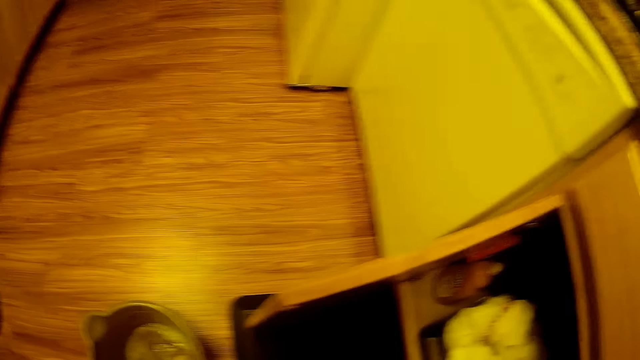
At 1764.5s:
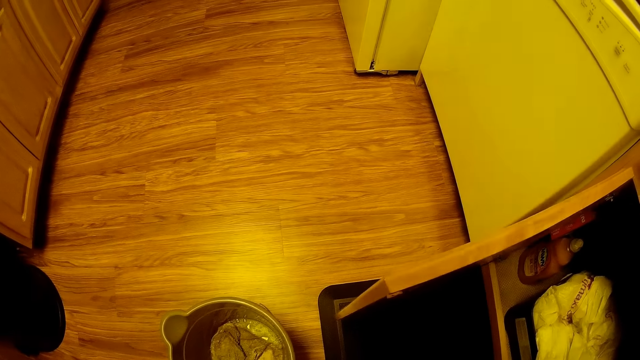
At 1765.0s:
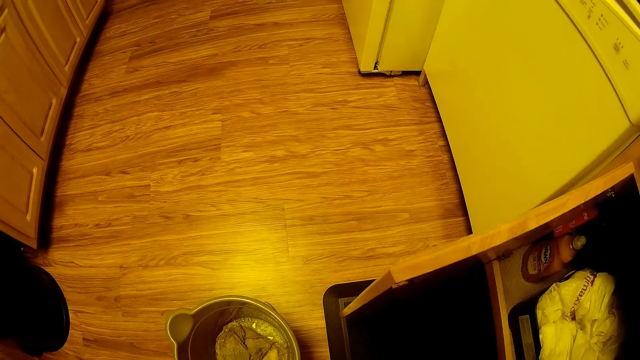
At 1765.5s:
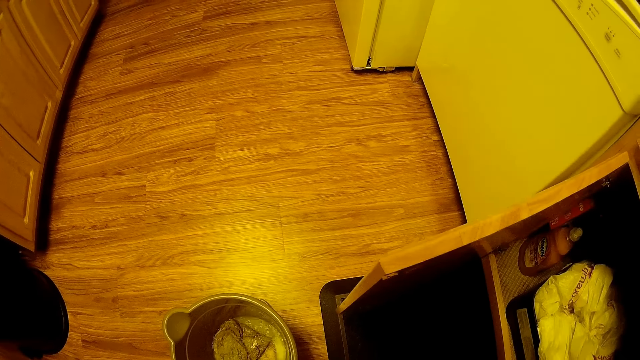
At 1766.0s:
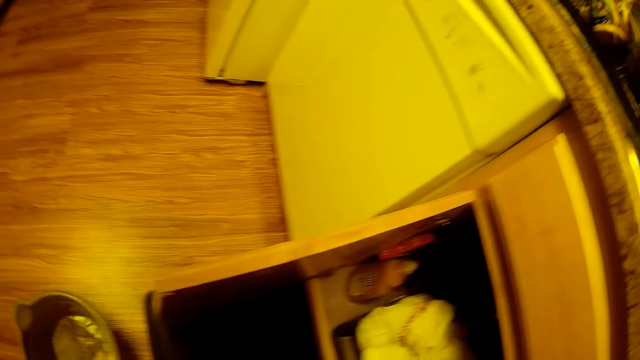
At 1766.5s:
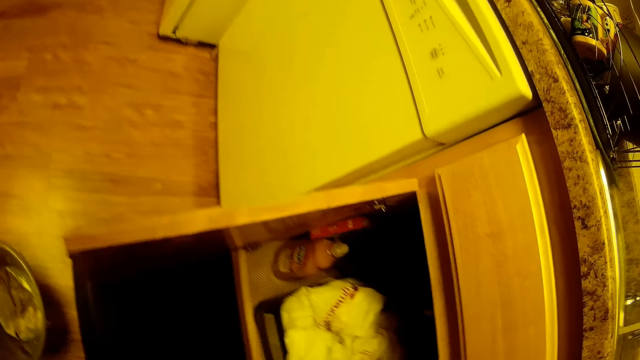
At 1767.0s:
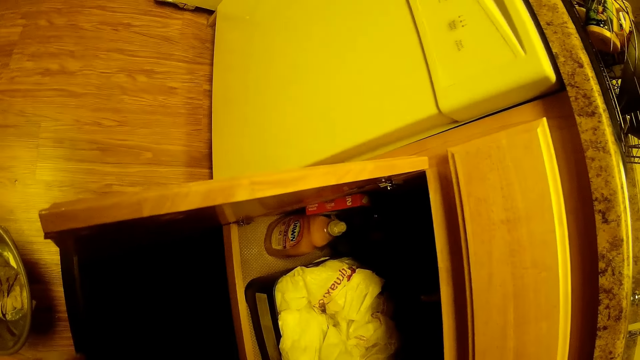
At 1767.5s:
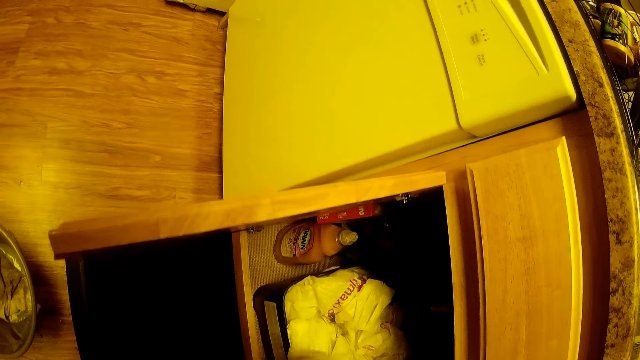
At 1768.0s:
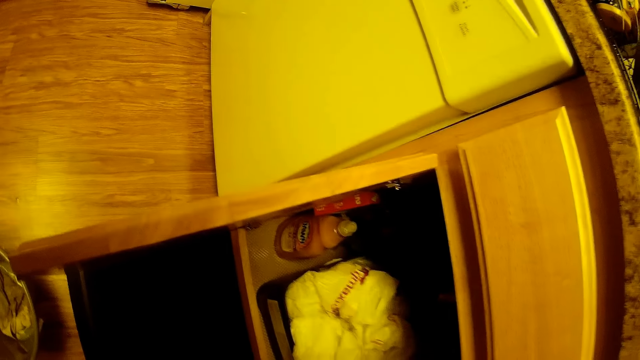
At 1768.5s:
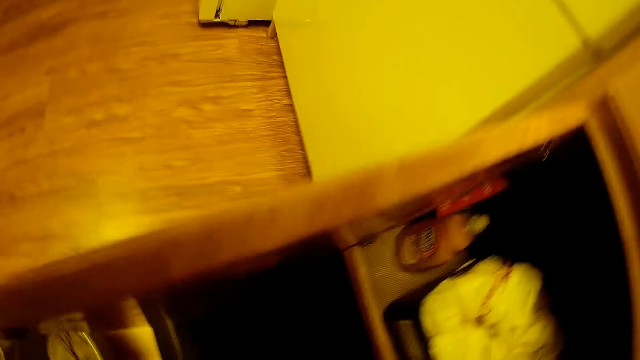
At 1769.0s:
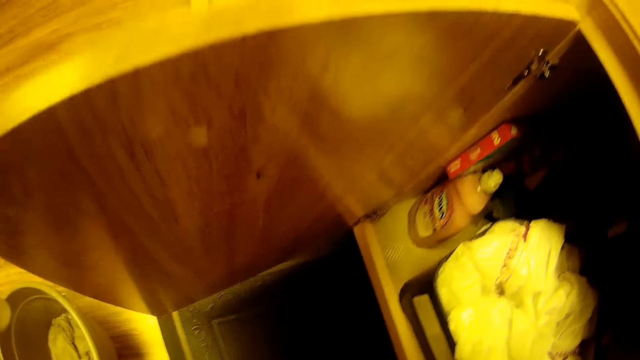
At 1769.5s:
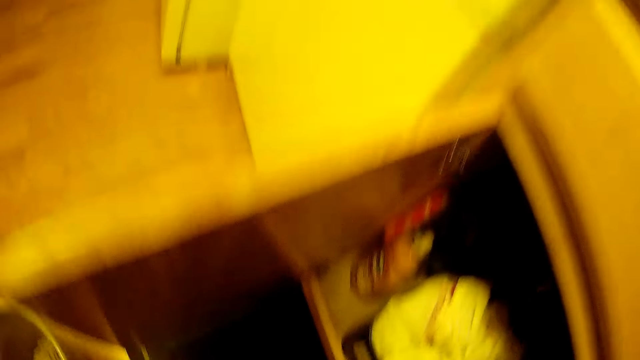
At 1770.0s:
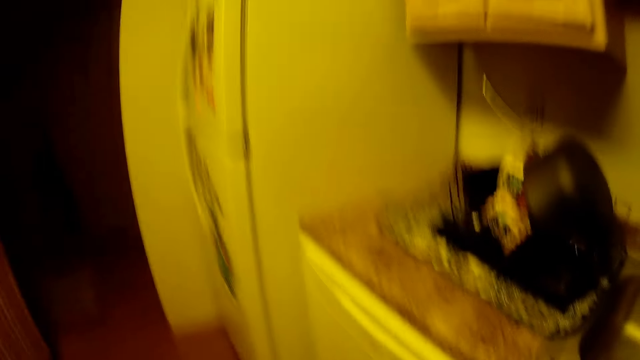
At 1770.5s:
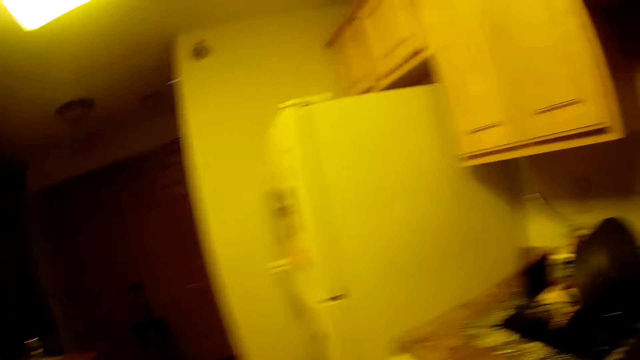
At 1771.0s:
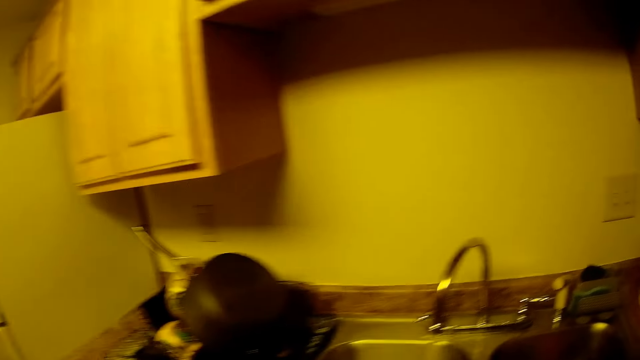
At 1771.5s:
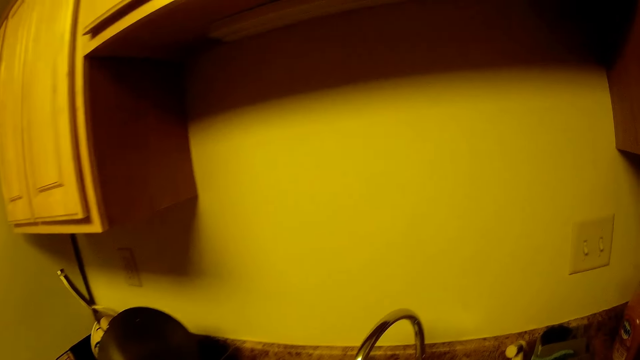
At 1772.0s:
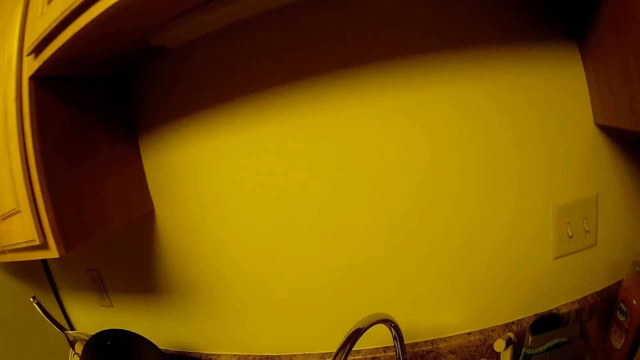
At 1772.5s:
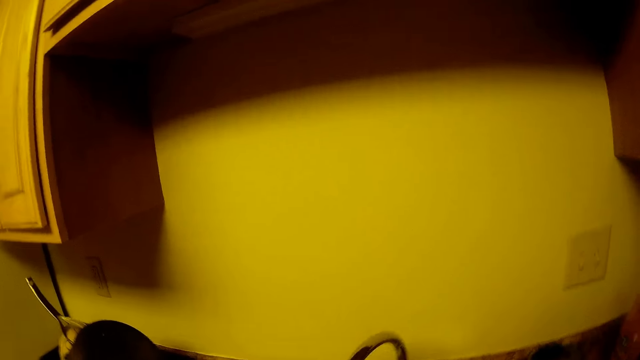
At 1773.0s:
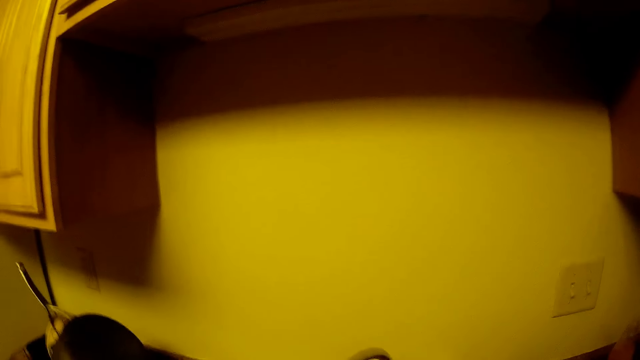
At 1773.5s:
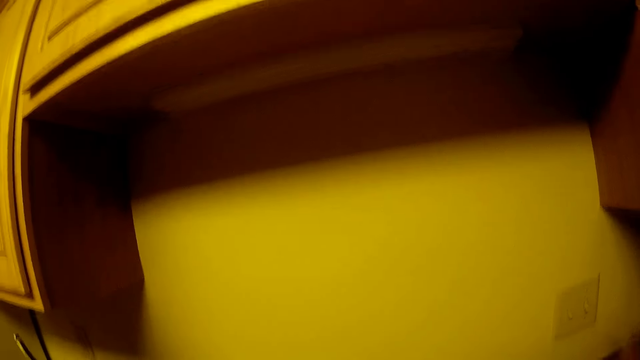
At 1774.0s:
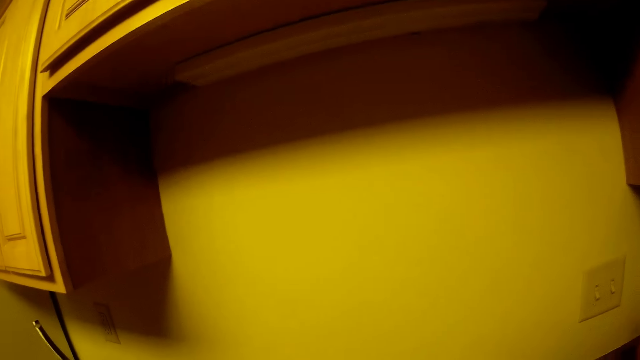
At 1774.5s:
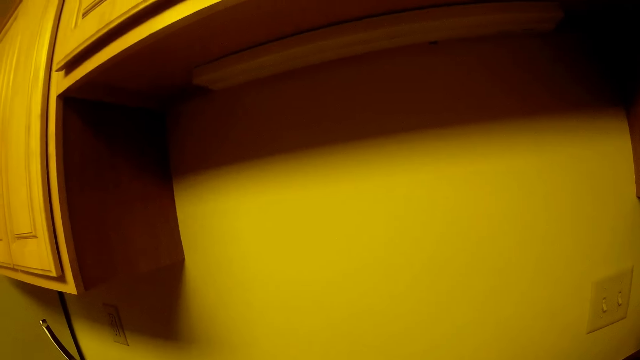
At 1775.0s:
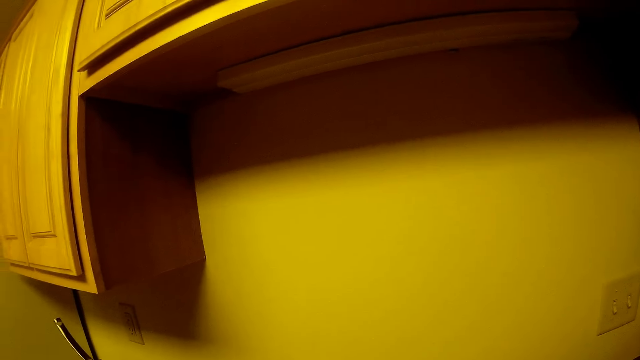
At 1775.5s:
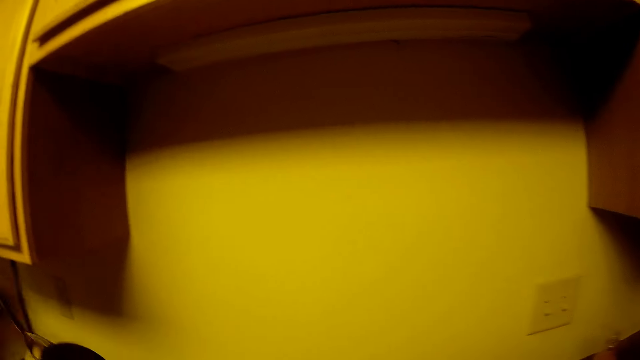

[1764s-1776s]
The camera wearer puts the liquid soap container in the cabinet with her left hand. She moves towards the kitchen sink.
